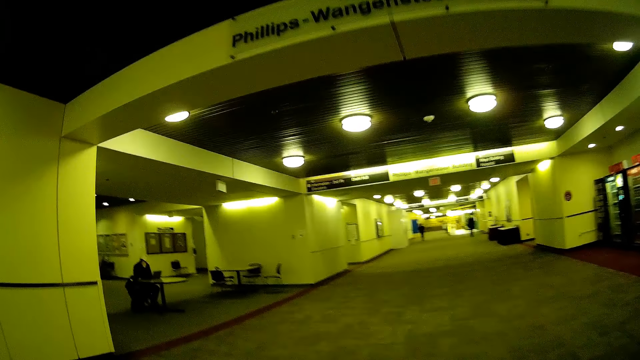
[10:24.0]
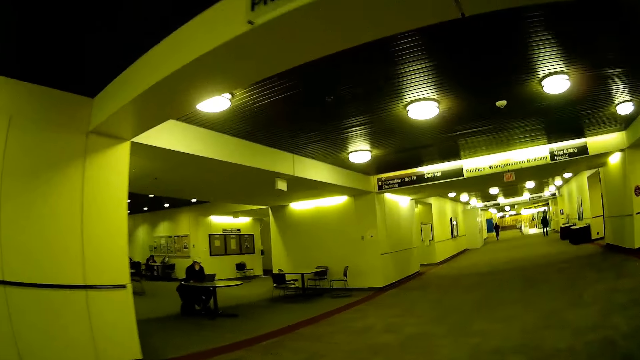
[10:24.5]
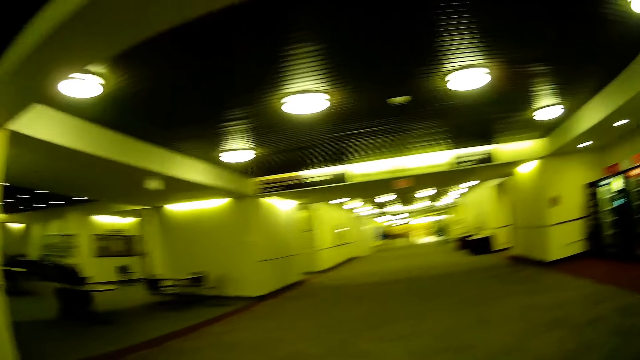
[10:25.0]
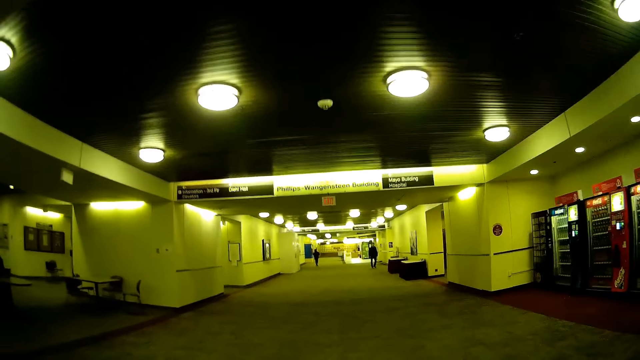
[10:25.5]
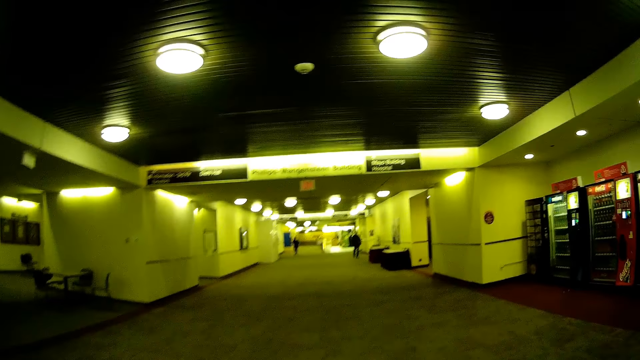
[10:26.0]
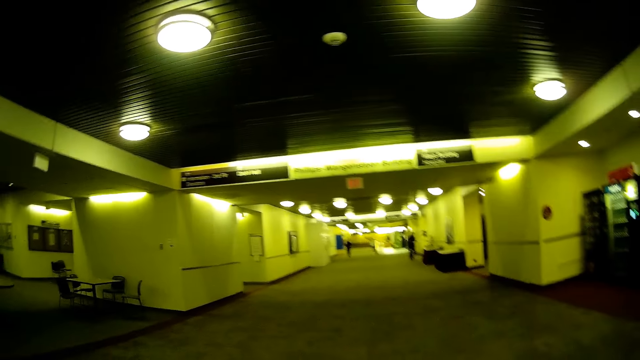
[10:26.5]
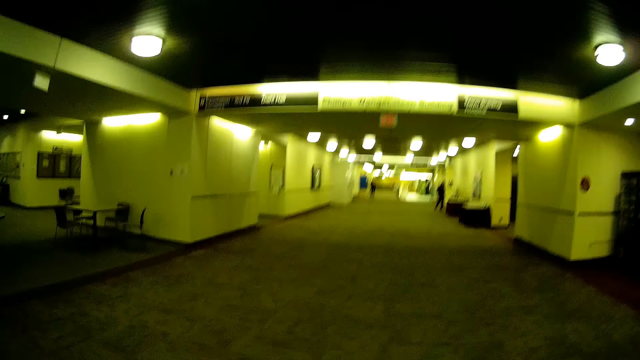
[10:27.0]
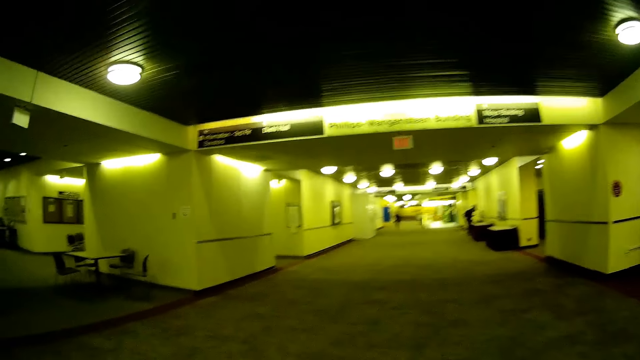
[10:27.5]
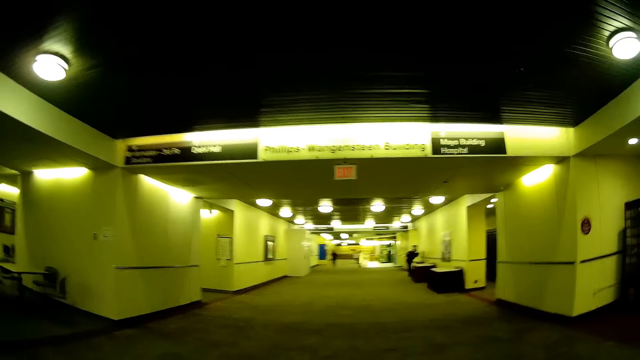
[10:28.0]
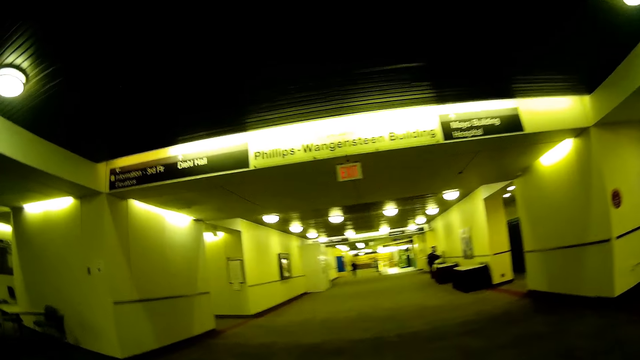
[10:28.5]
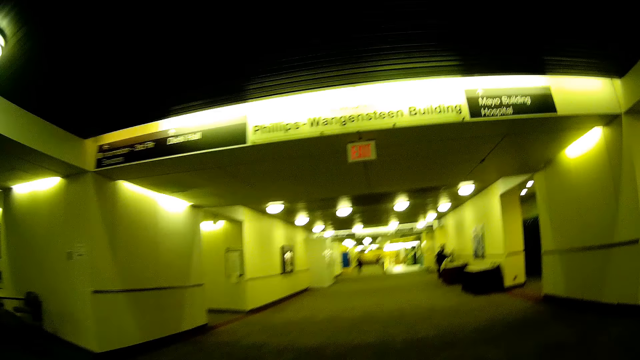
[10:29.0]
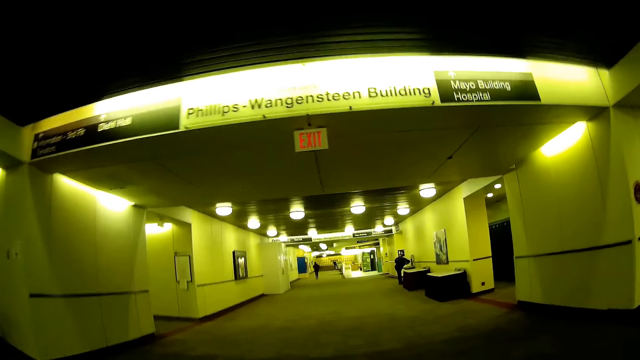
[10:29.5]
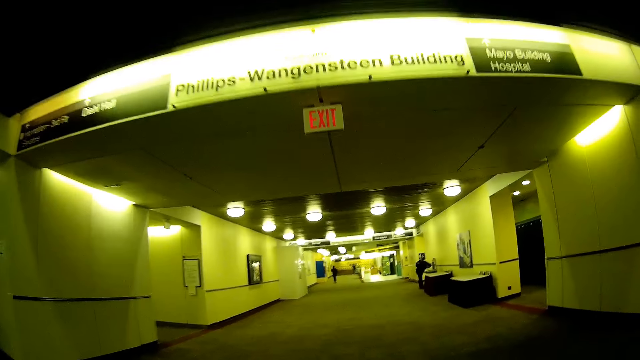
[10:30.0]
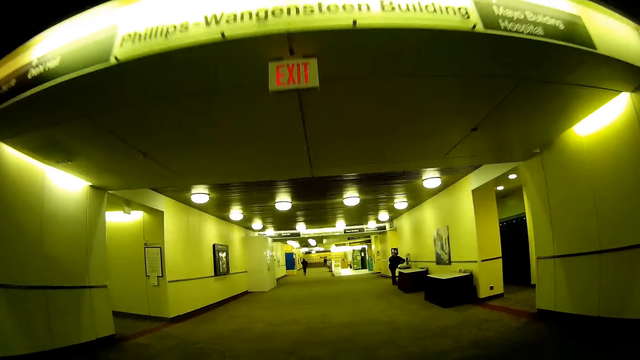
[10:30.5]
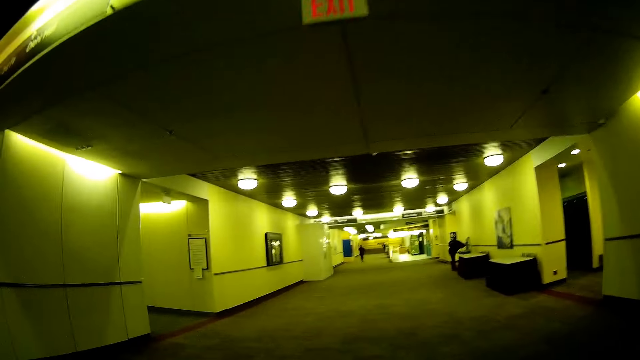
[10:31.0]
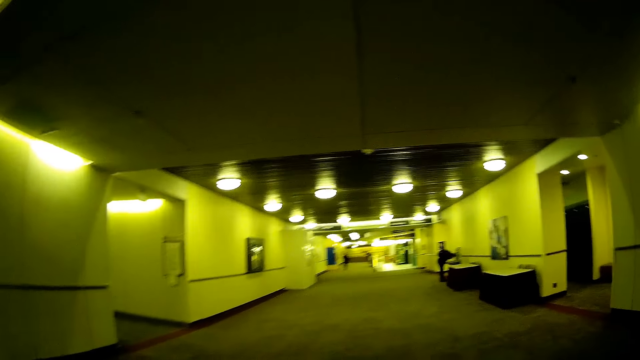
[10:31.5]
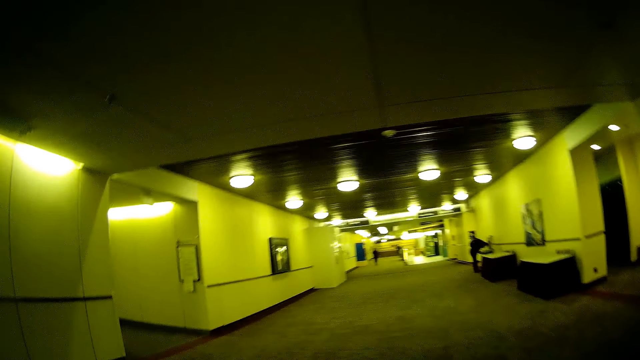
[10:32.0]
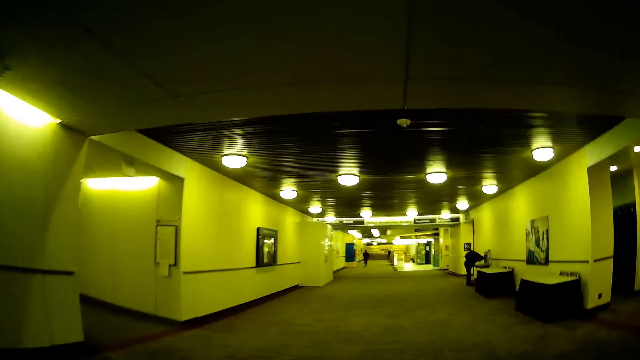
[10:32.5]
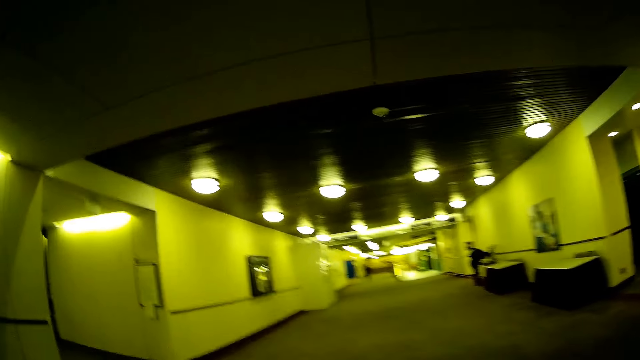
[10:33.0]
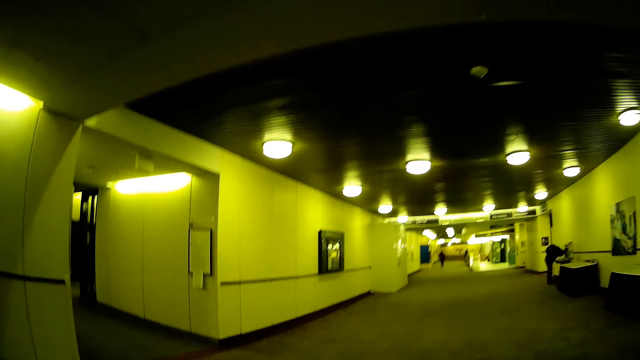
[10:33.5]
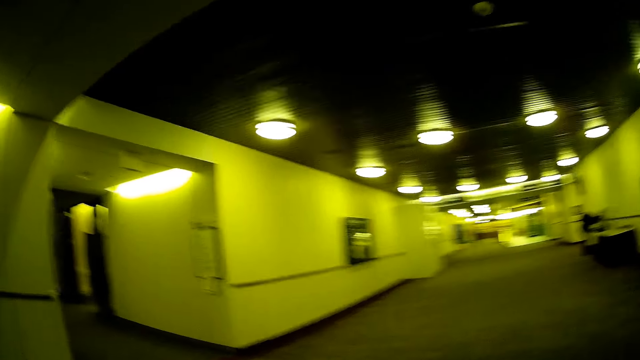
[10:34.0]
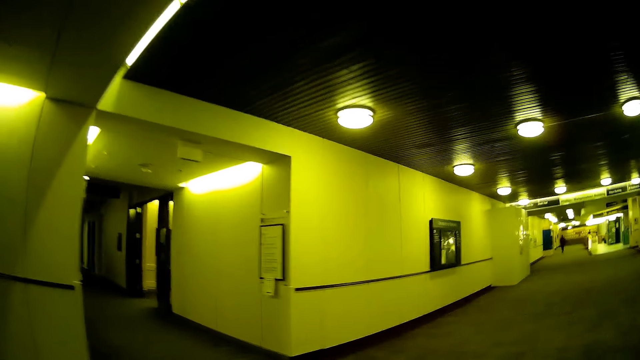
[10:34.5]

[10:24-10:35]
A man operates a laptop.

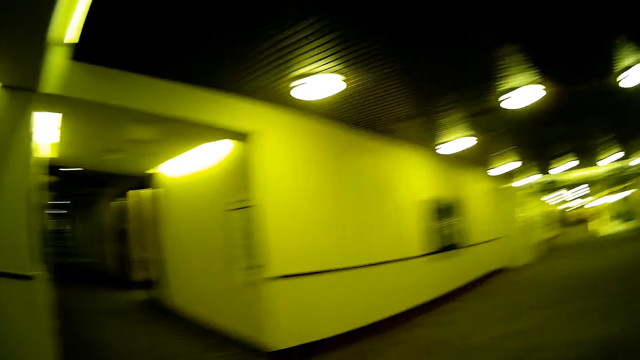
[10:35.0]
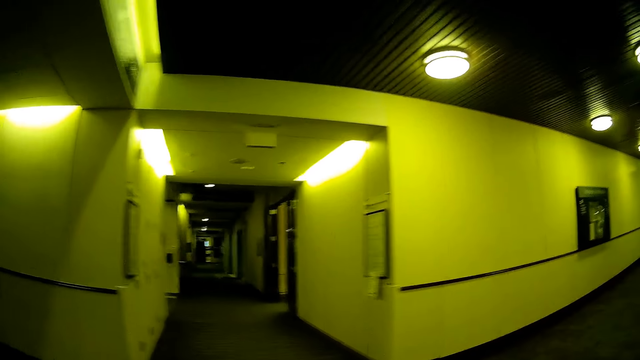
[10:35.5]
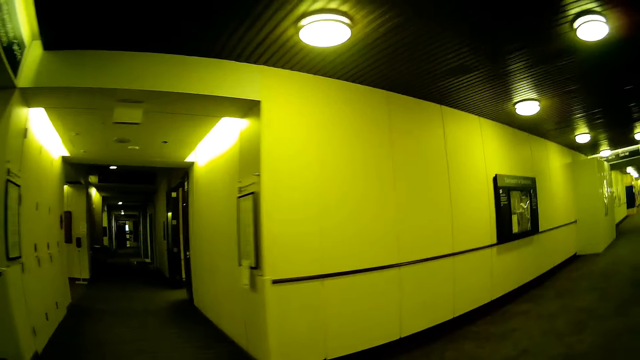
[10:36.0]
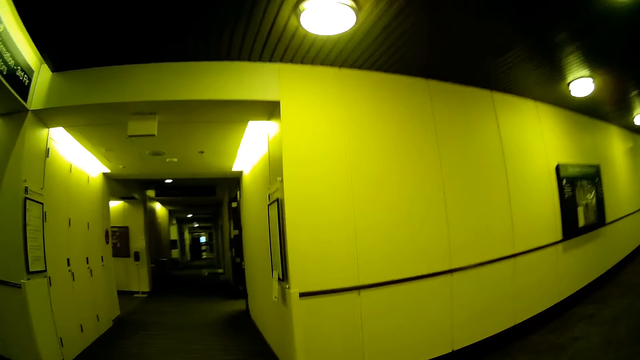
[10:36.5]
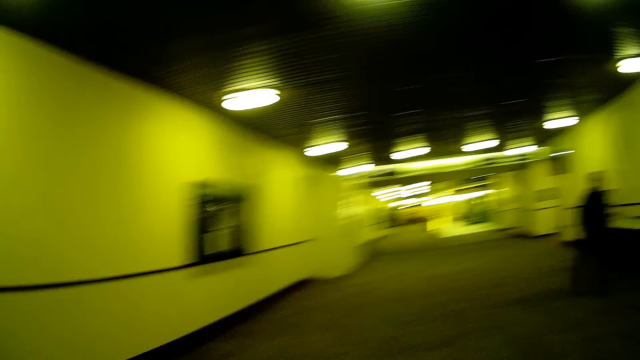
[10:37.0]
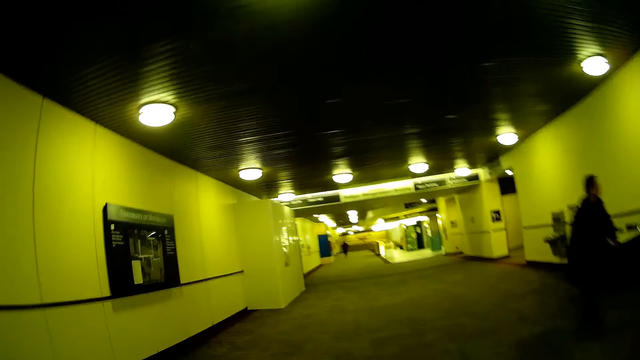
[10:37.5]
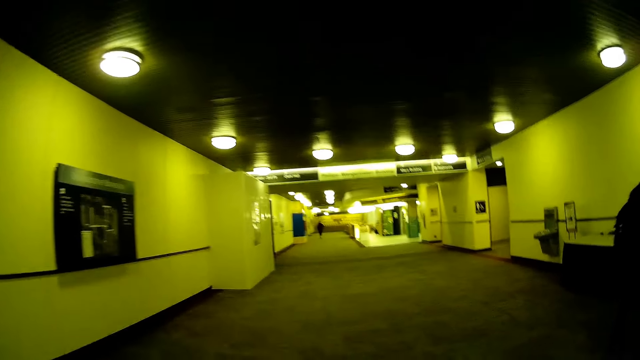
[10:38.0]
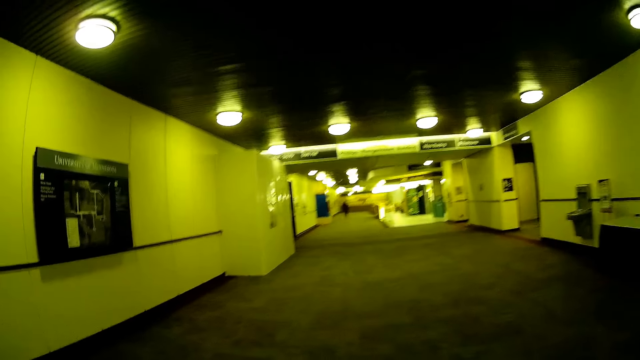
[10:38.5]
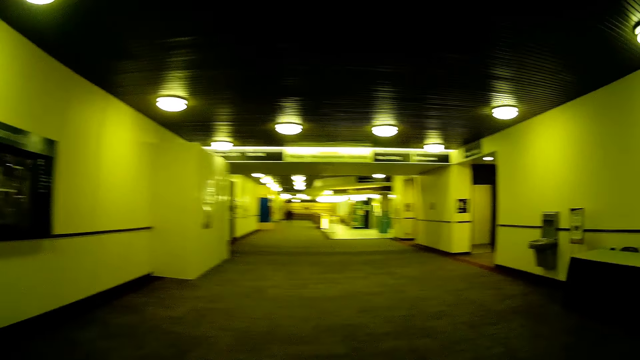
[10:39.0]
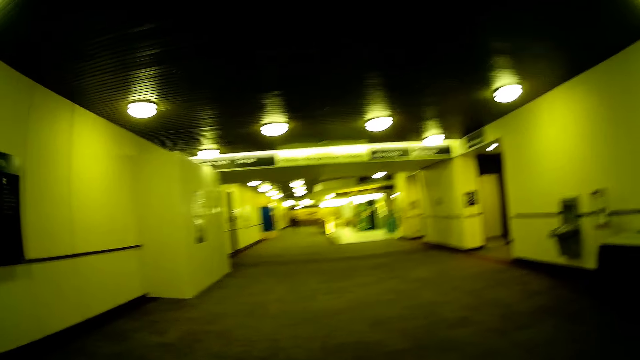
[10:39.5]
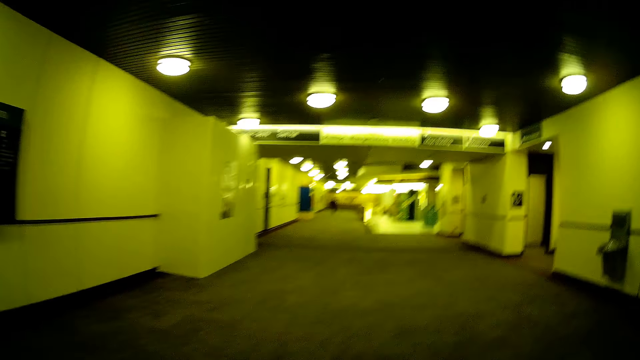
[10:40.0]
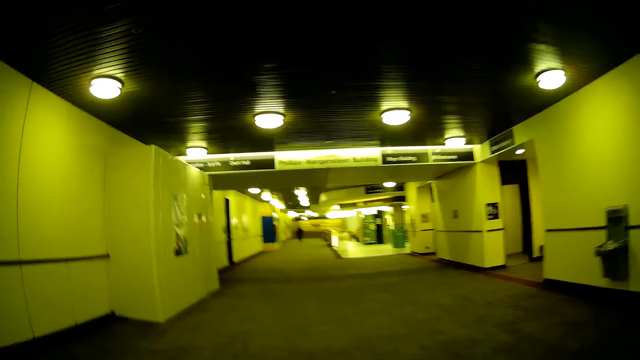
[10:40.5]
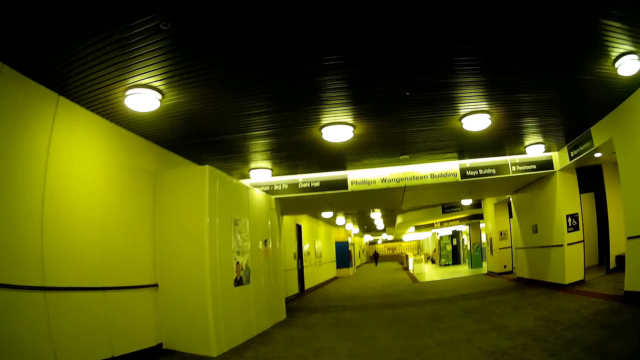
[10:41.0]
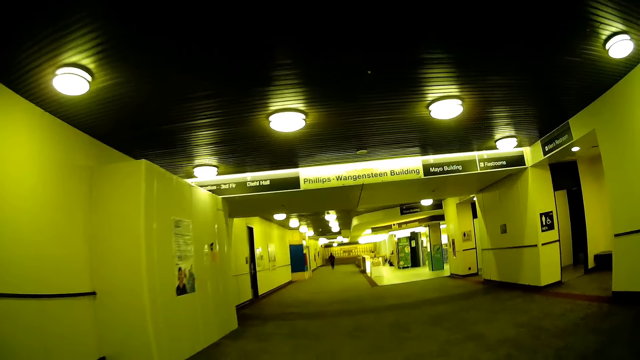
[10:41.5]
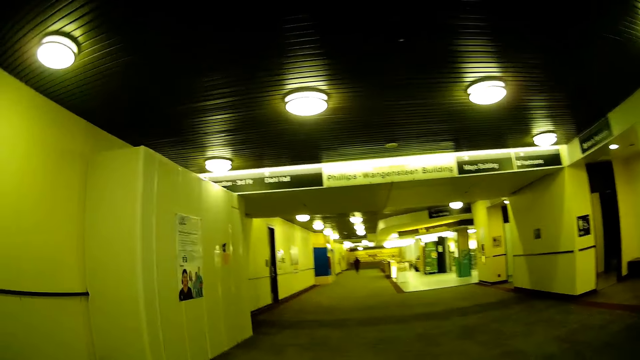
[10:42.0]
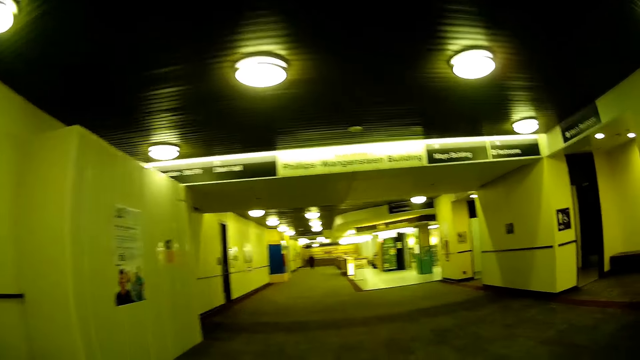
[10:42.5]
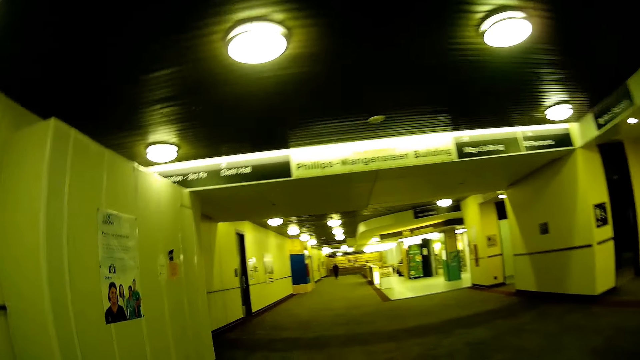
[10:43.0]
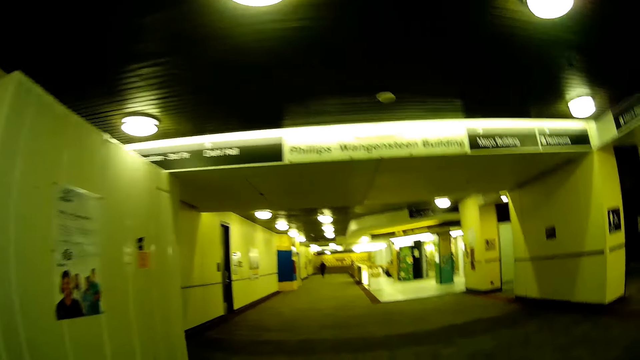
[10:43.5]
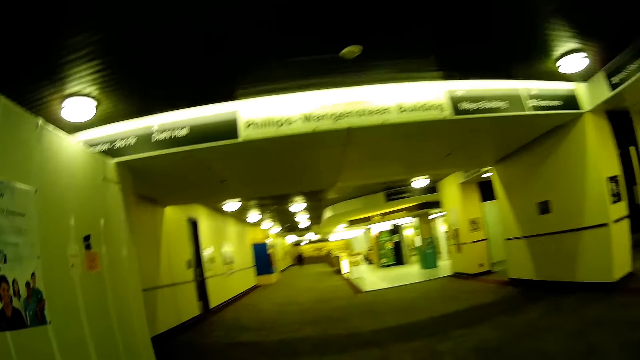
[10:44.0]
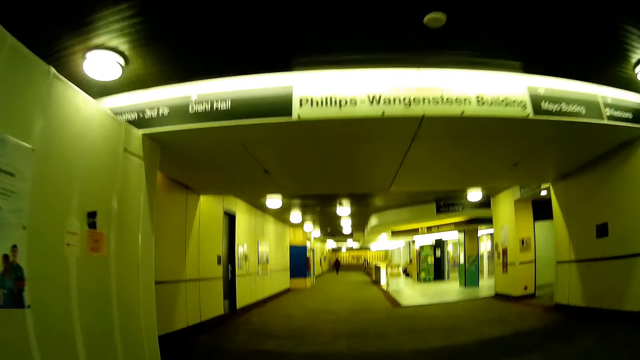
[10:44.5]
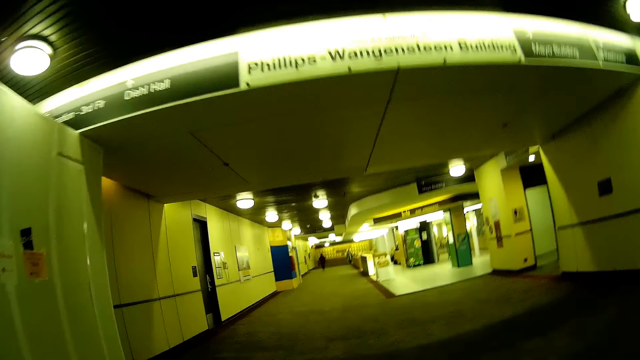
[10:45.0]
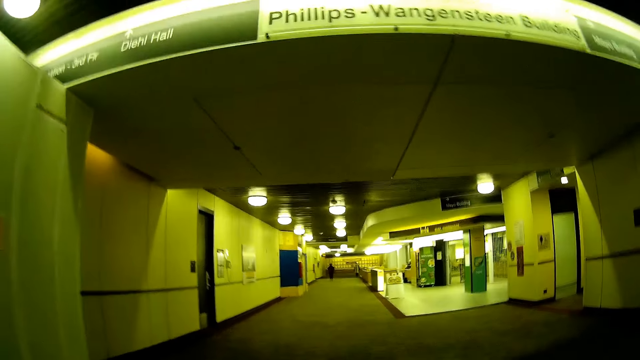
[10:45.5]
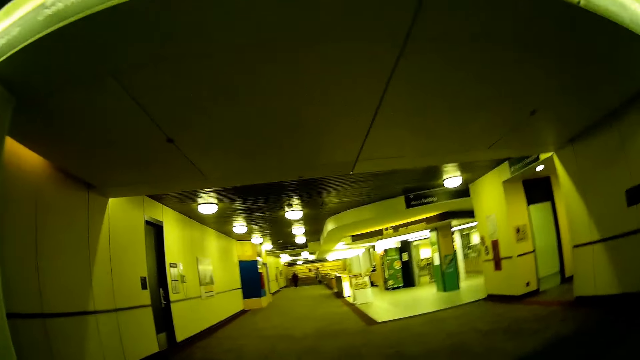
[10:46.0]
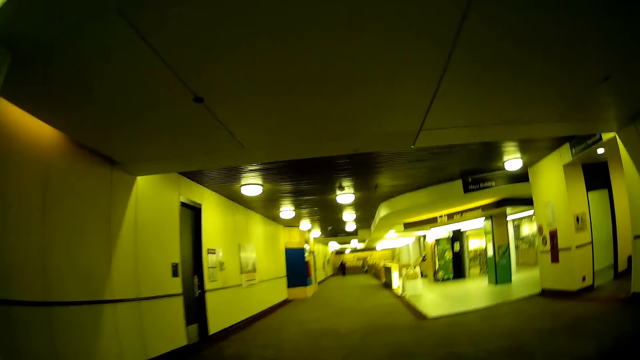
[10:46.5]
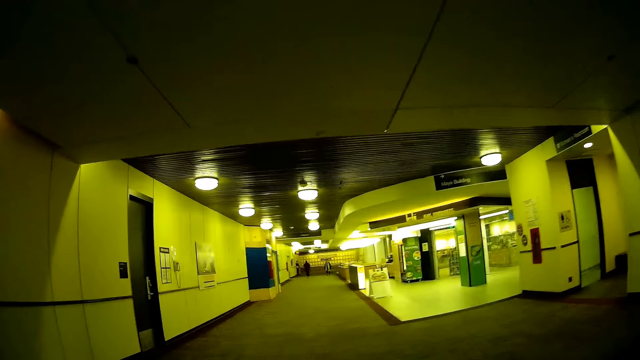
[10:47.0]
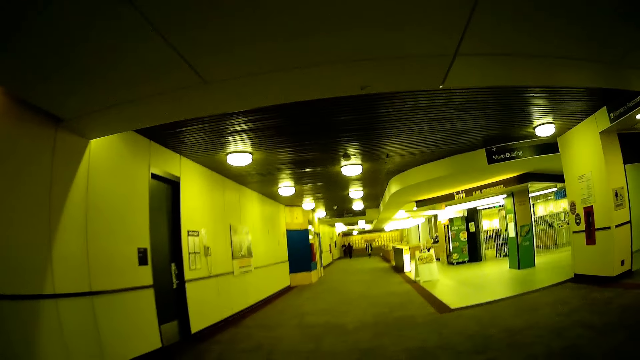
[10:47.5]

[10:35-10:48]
A man walks past the camera wearer.
